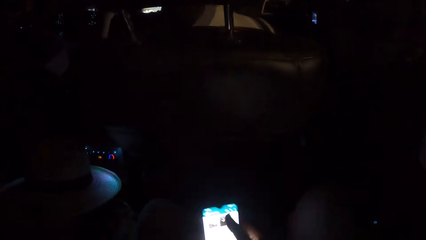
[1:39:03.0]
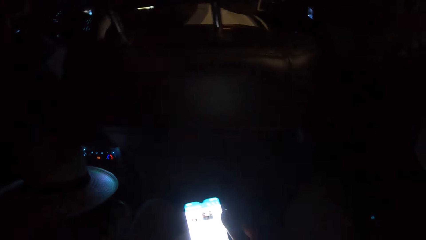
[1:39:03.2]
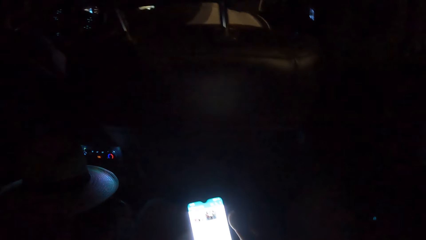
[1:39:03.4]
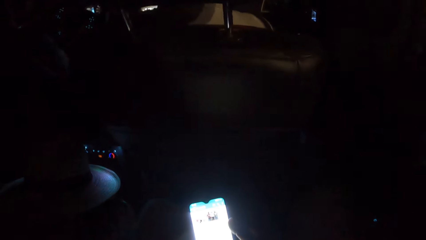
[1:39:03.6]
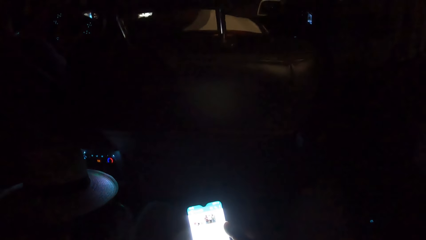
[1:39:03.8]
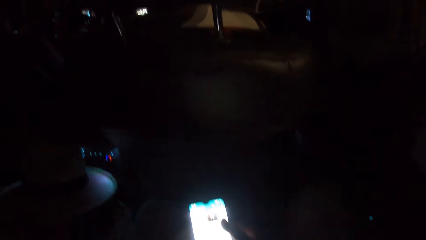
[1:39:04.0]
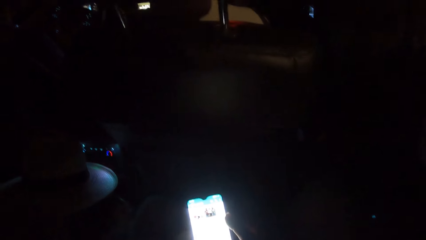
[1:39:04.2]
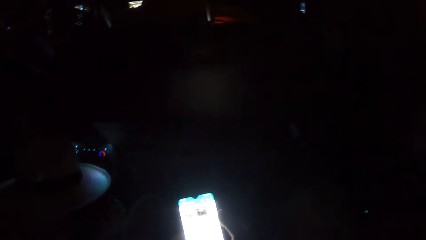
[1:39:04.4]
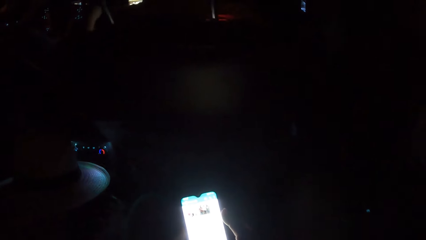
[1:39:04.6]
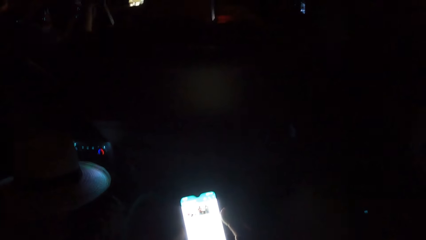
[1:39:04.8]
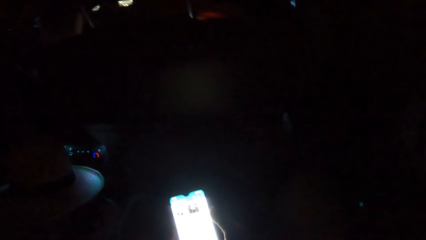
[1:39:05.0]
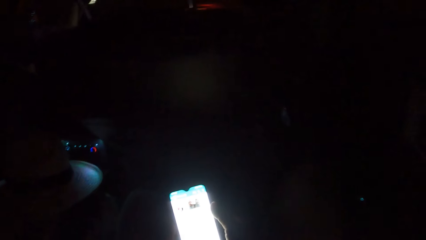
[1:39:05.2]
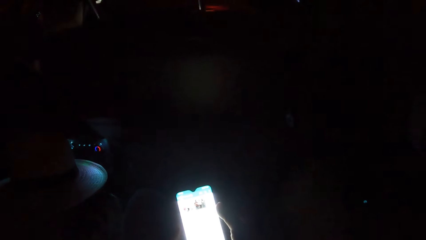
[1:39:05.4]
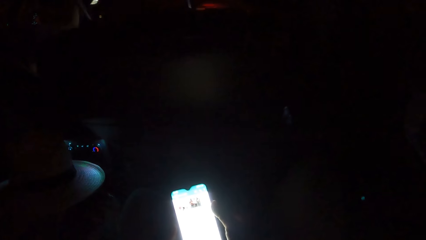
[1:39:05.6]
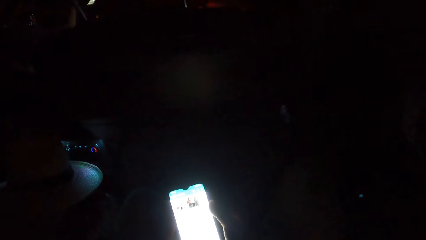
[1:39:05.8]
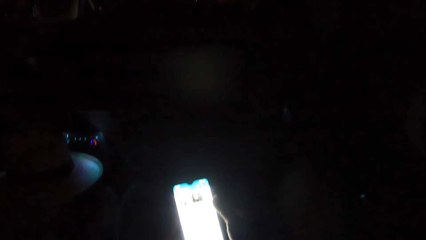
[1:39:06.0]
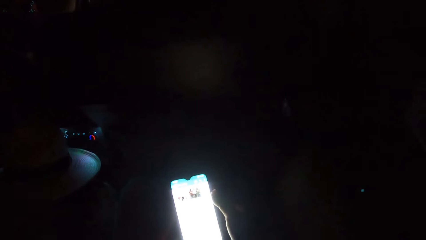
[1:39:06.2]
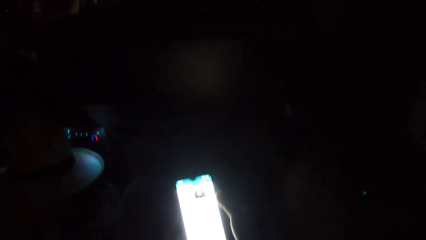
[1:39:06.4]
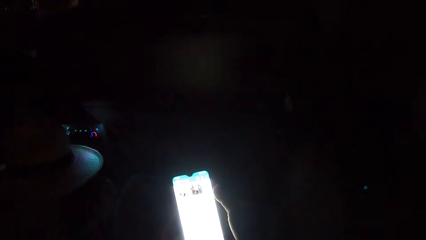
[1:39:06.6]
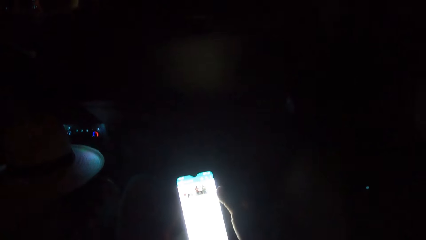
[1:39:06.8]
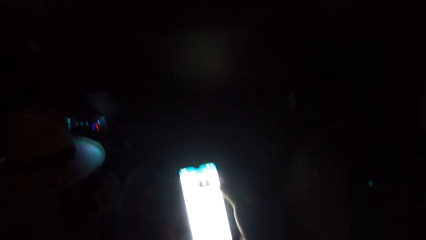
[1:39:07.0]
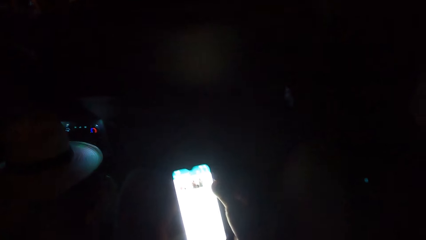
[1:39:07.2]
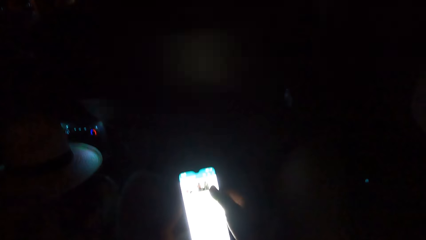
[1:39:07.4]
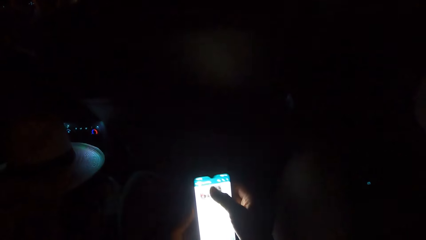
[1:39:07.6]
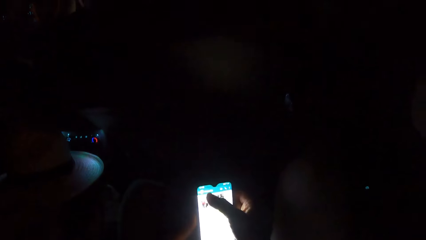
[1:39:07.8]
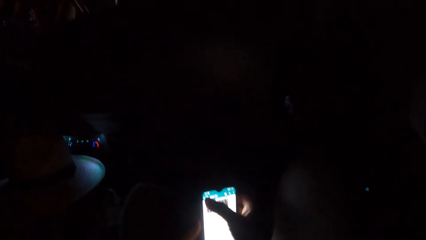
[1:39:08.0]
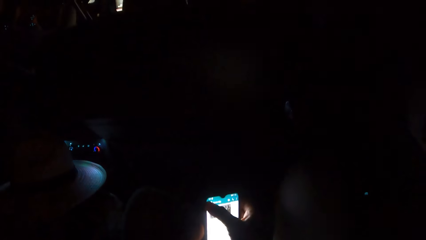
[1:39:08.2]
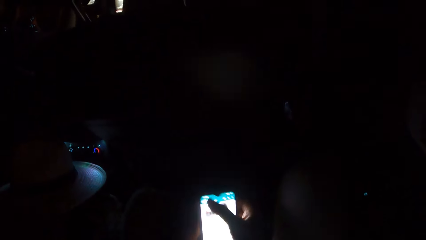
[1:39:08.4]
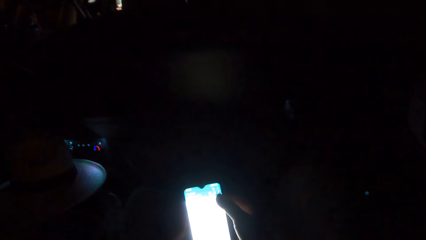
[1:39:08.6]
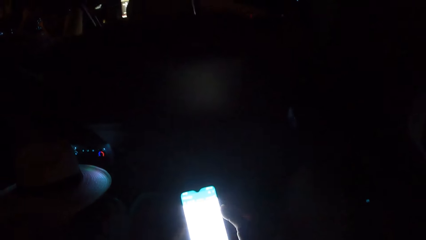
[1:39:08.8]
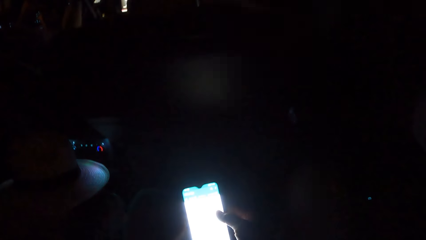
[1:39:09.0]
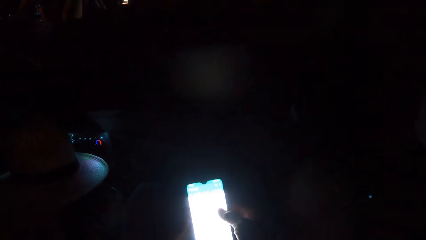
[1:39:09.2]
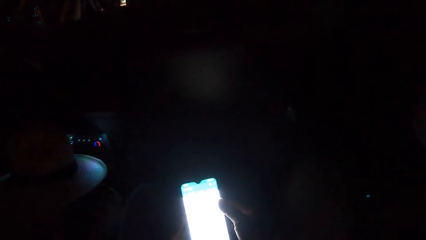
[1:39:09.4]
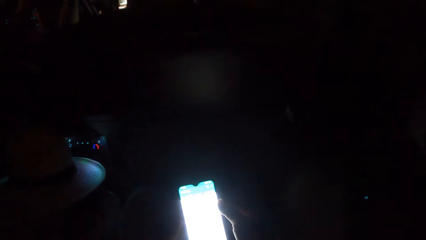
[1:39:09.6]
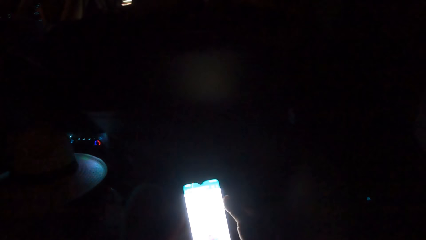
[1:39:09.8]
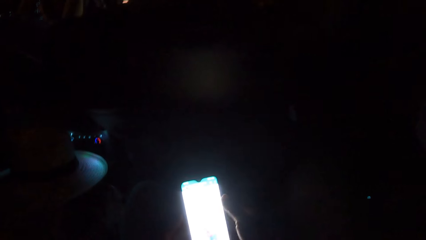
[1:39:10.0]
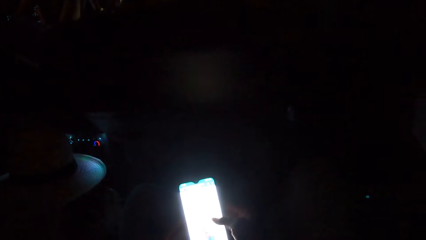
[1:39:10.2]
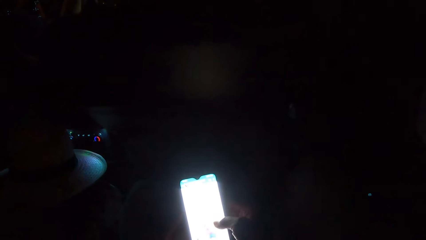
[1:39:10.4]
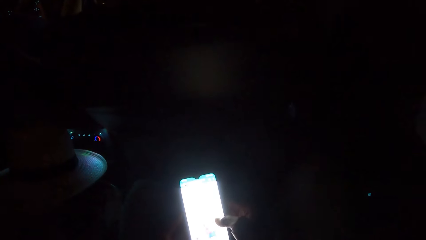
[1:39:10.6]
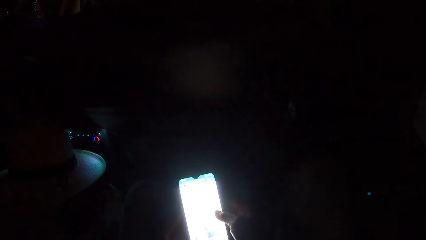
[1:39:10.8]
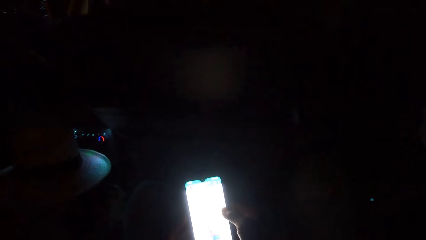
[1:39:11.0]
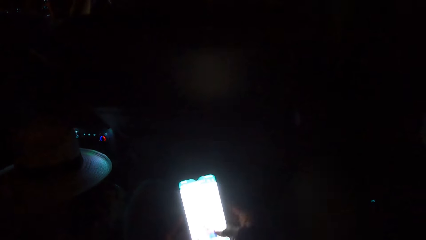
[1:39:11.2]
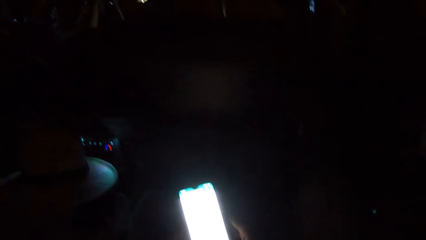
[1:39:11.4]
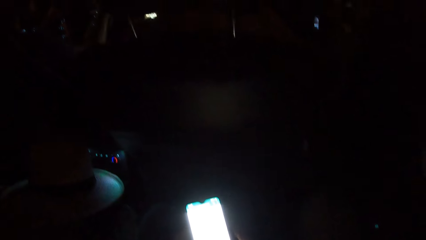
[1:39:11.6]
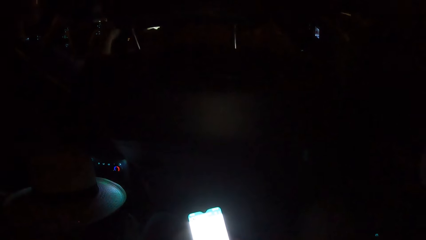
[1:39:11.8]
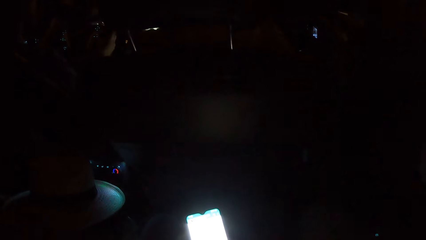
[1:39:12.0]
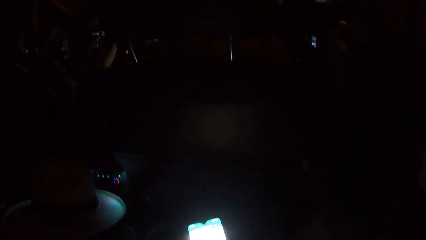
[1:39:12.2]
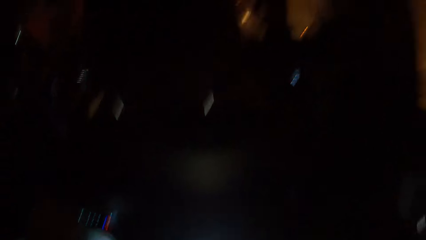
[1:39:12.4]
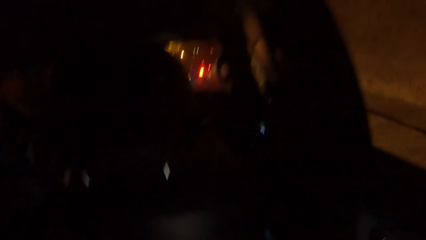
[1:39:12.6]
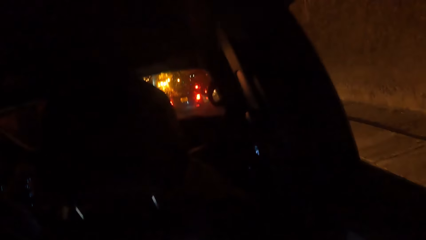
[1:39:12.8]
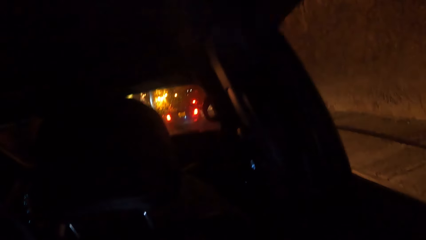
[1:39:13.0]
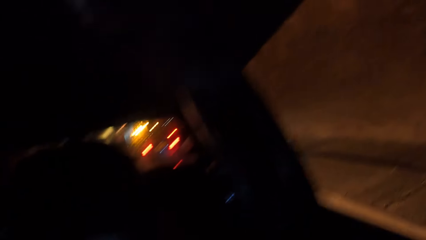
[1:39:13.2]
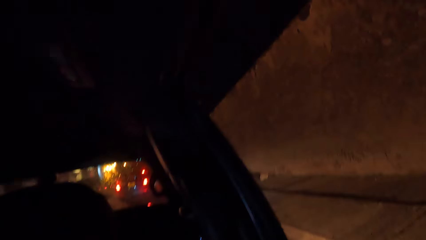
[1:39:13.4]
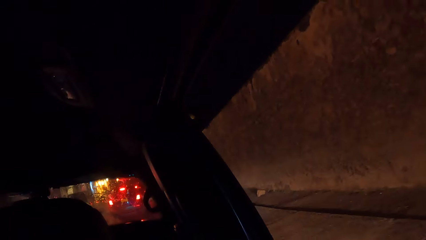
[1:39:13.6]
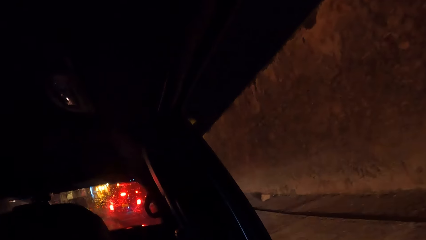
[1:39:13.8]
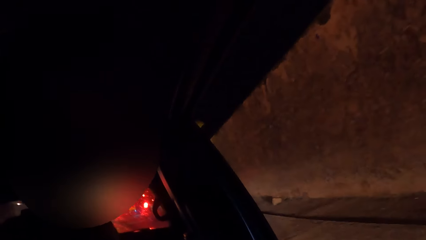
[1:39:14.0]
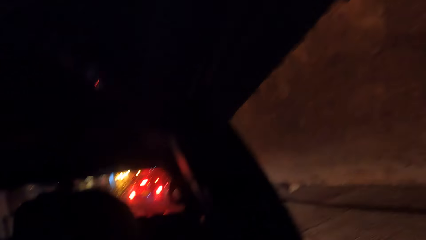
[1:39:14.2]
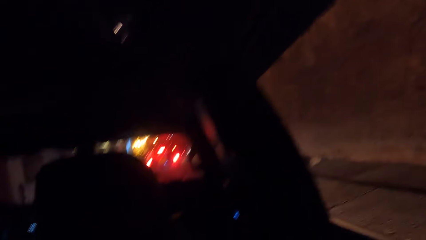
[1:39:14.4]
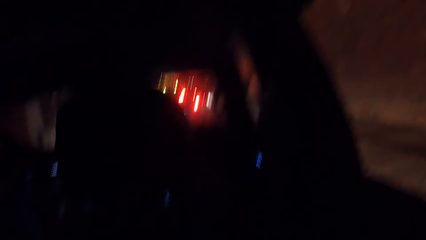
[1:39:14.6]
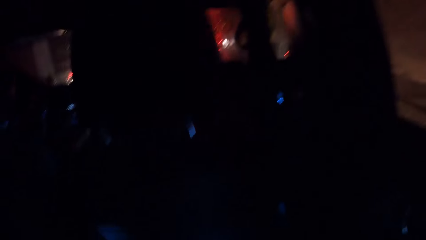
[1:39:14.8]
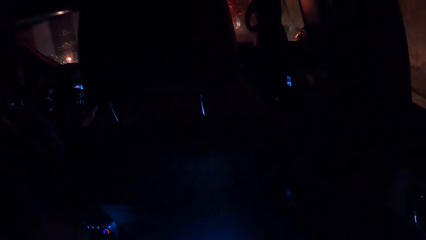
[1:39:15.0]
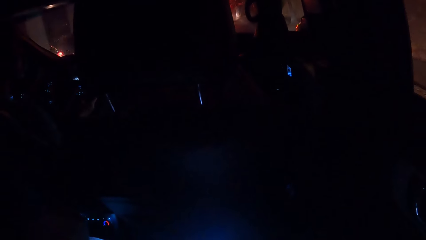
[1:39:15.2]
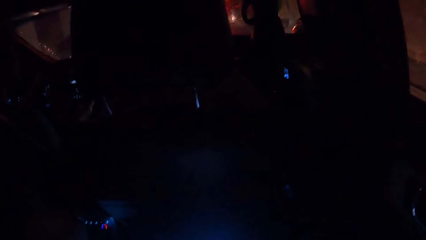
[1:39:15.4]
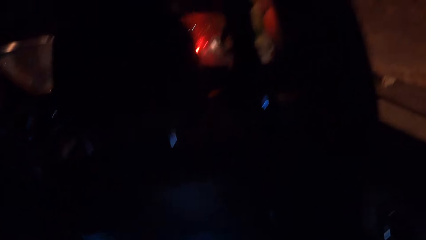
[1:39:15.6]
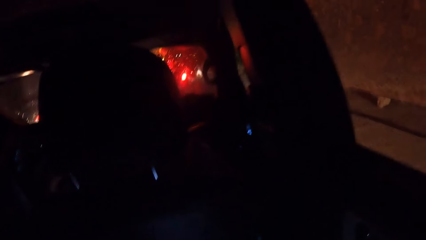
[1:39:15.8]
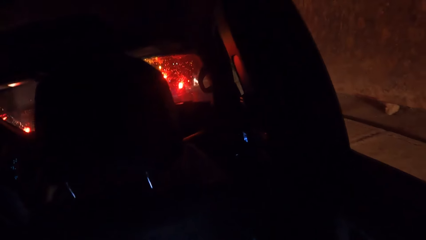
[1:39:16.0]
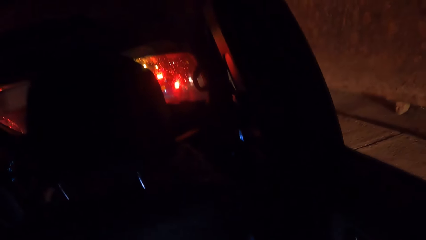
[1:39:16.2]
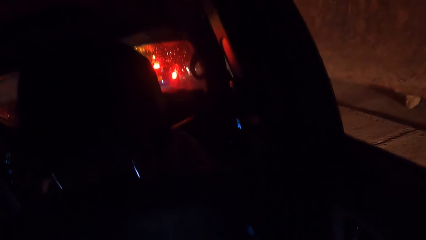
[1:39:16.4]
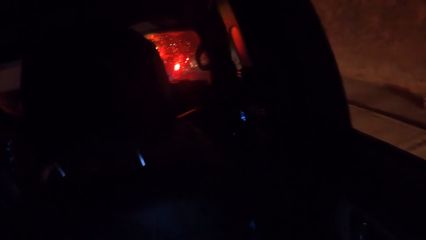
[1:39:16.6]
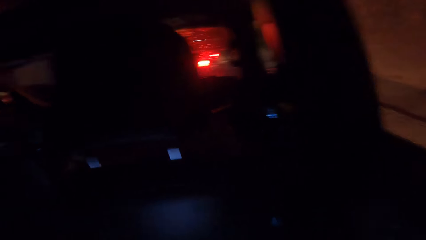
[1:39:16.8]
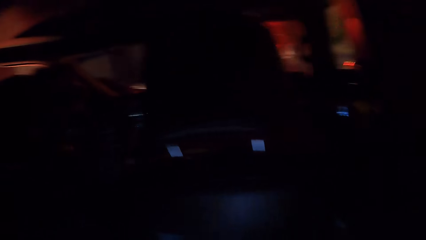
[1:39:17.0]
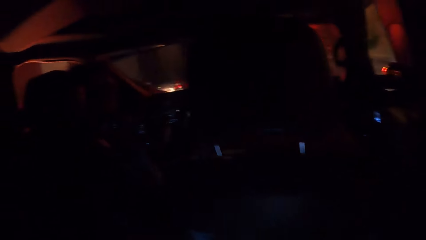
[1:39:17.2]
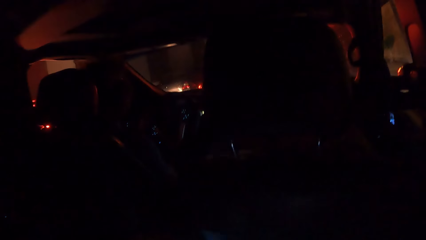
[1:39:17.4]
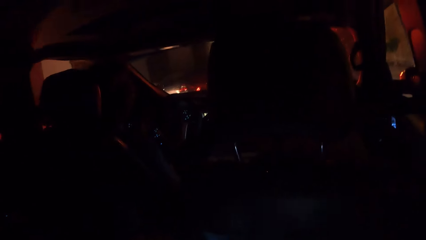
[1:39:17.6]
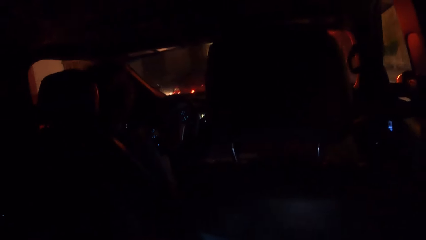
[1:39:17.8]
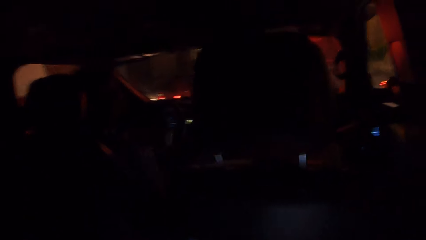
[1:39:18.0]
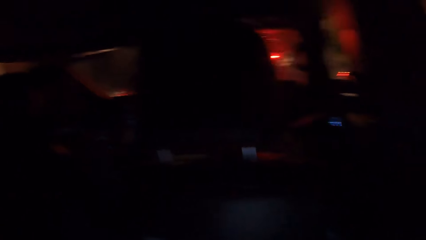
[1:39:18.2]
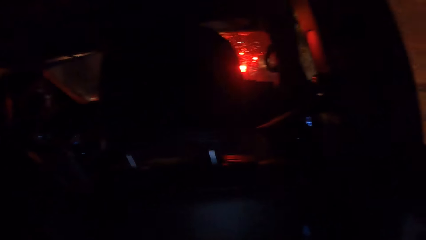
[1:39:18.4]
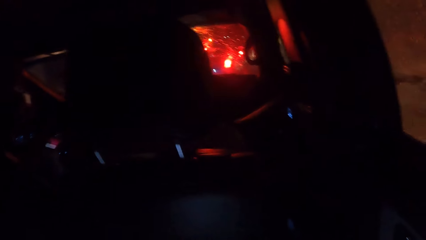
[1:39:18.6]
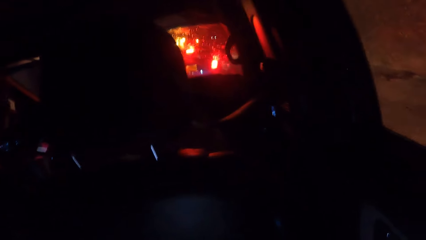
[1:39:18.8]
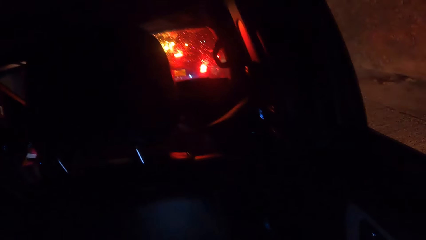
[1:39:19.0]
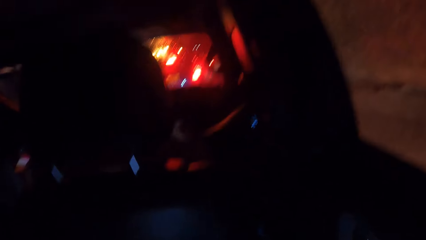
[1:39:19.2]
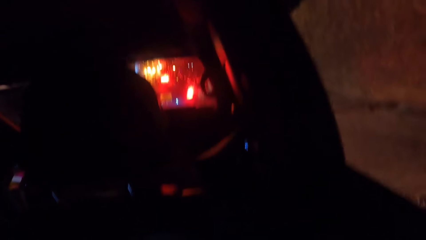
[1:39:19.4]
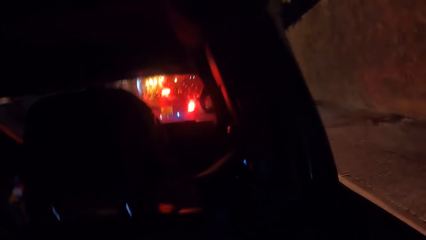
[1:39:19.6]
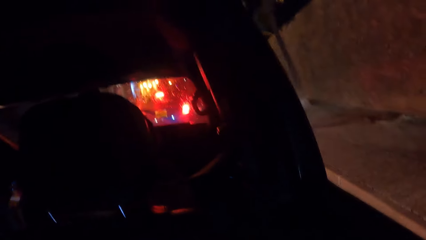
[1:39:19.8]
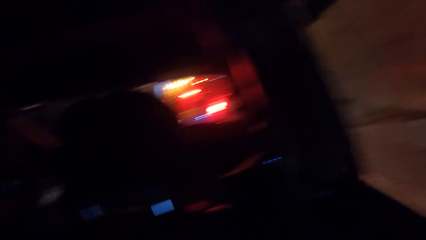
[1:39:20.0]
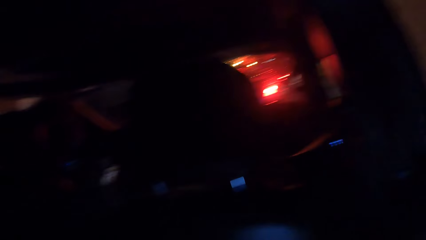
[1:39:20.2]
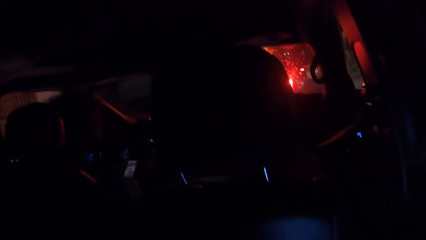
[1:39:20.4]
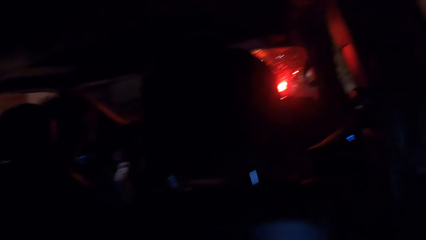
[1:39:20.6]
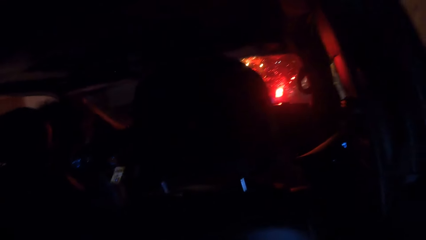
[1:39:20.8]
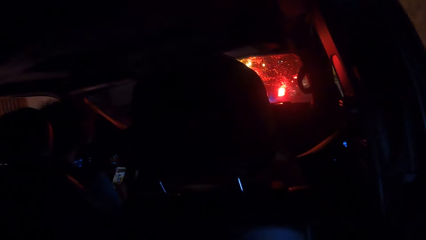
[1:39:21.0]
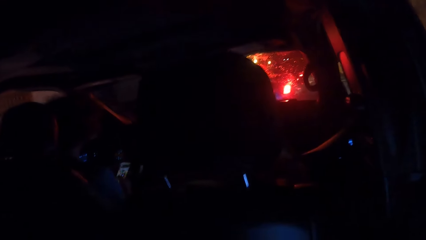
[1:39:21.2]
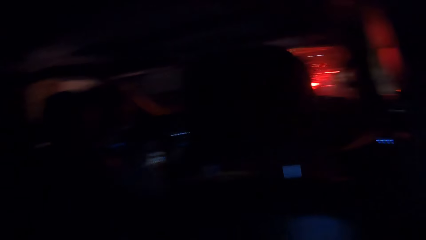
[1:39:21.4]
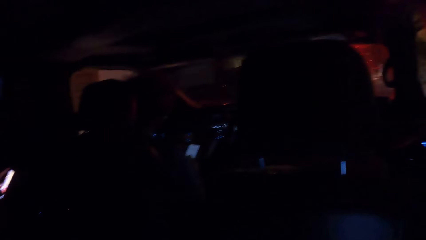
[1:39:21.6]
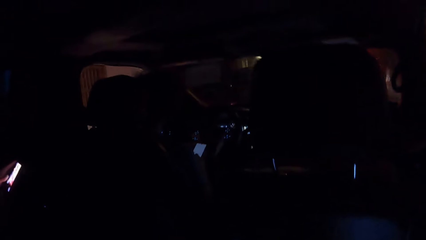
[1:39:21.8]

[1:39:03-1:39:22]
The camera wearer uses the phone in hand. They scroll on the phone. They tap on the phone with the right hand thumb. They look outside the car. They look around in the car.
